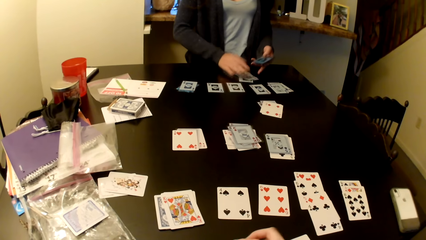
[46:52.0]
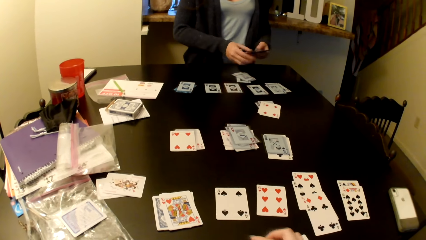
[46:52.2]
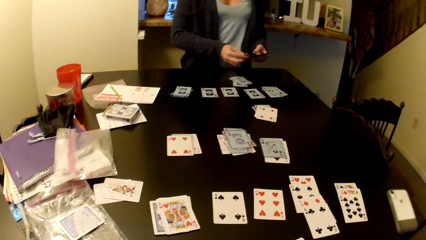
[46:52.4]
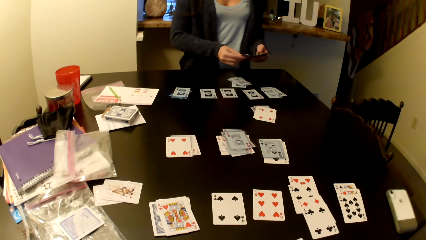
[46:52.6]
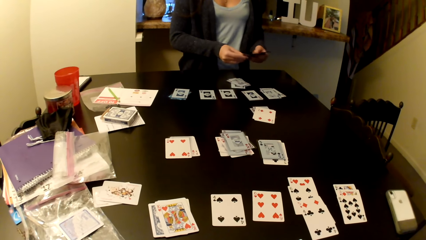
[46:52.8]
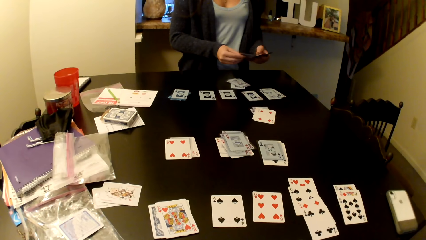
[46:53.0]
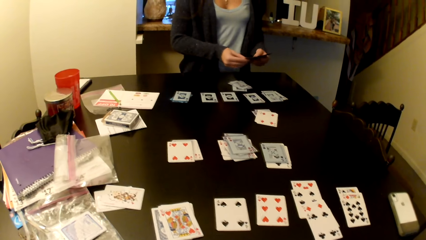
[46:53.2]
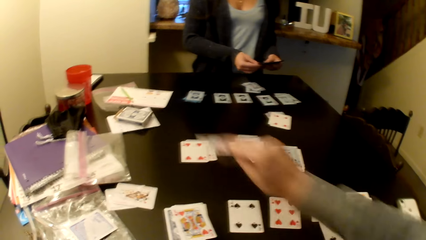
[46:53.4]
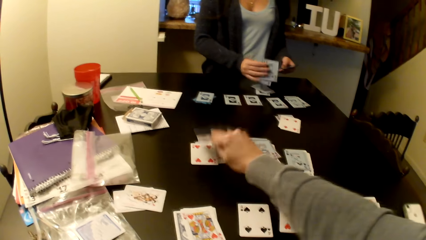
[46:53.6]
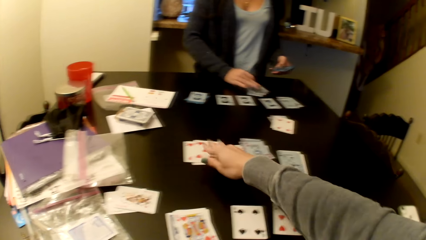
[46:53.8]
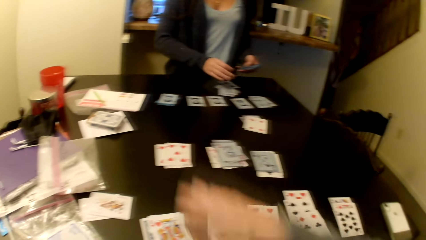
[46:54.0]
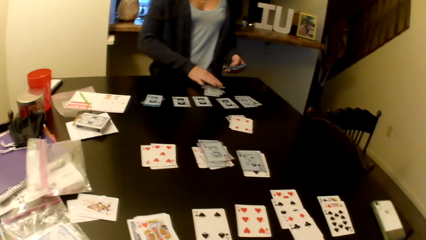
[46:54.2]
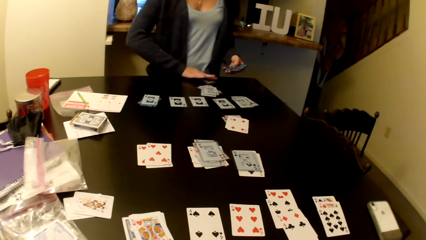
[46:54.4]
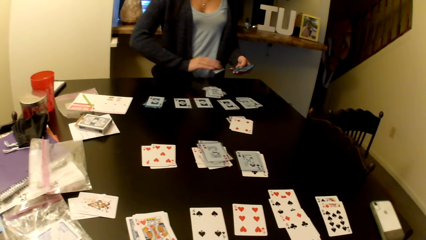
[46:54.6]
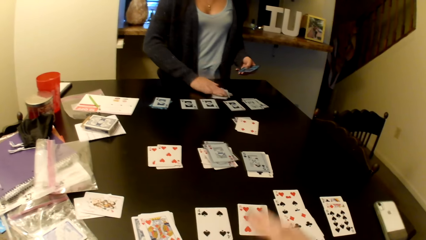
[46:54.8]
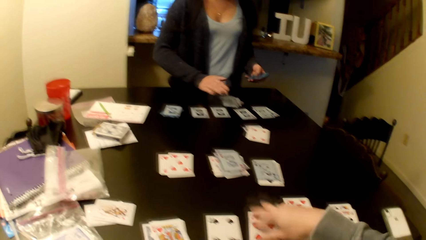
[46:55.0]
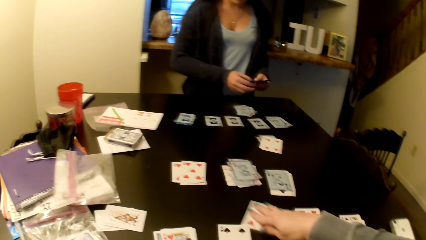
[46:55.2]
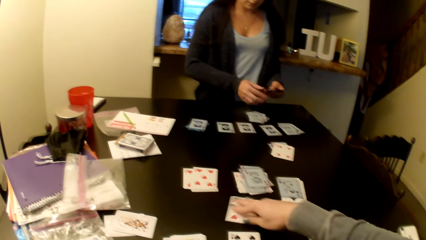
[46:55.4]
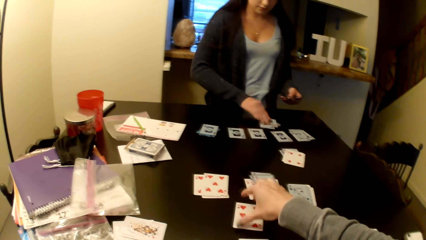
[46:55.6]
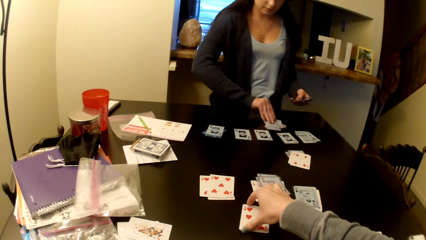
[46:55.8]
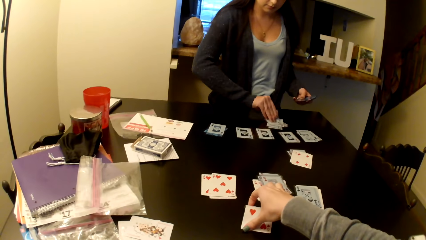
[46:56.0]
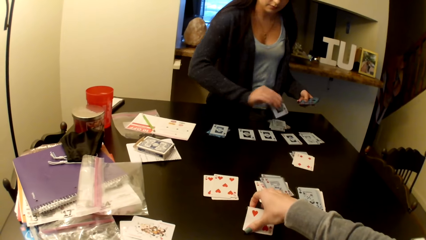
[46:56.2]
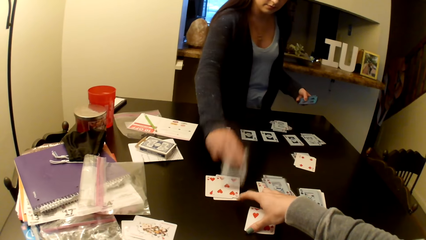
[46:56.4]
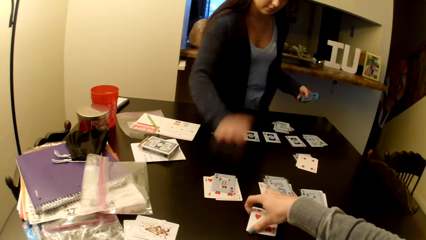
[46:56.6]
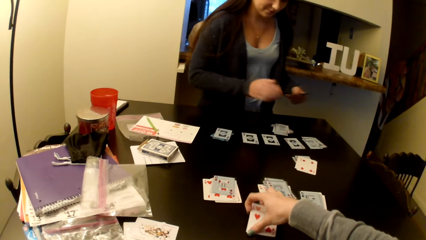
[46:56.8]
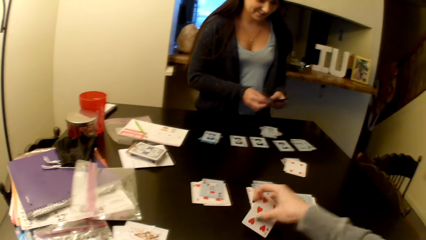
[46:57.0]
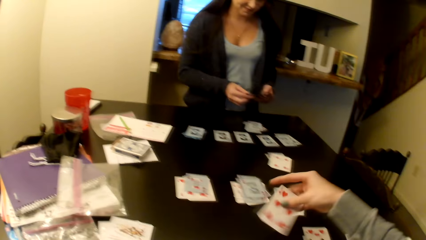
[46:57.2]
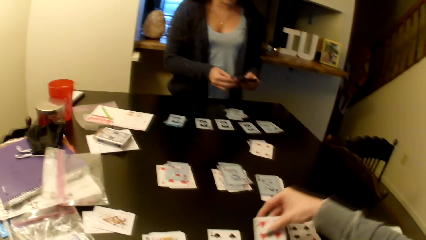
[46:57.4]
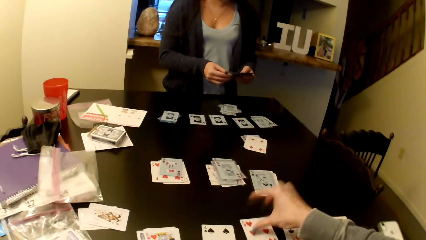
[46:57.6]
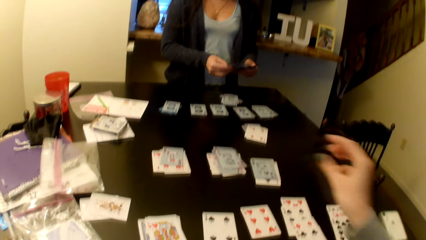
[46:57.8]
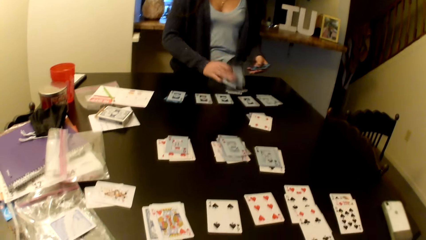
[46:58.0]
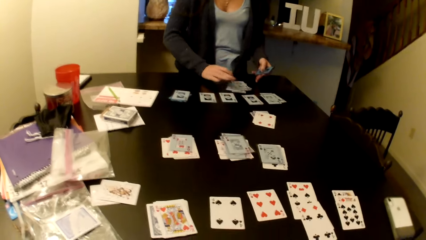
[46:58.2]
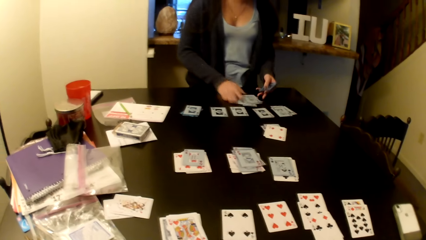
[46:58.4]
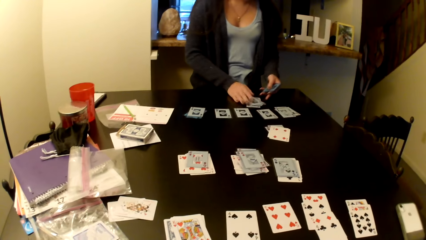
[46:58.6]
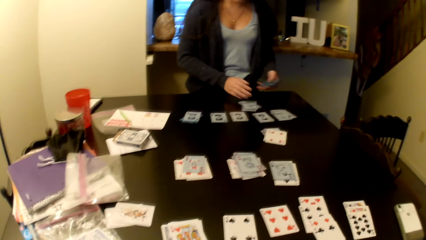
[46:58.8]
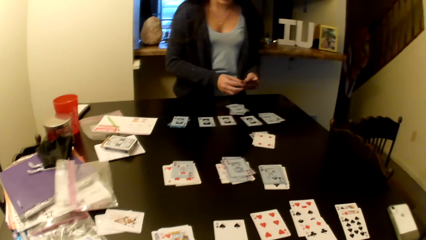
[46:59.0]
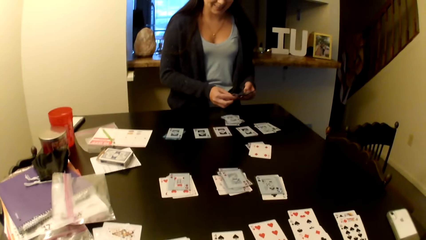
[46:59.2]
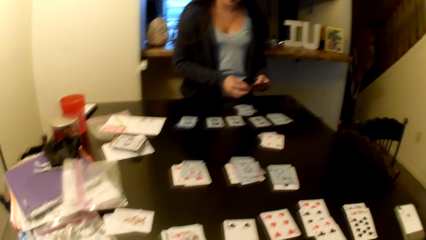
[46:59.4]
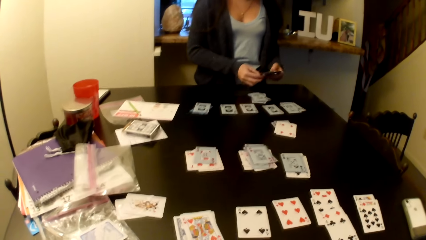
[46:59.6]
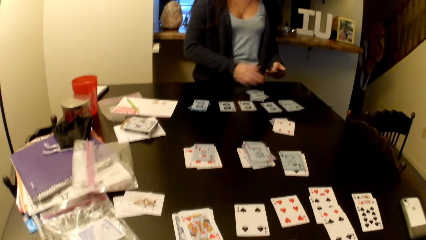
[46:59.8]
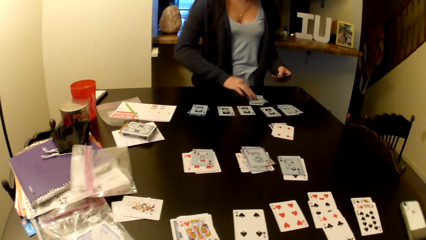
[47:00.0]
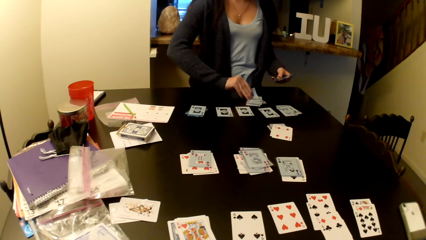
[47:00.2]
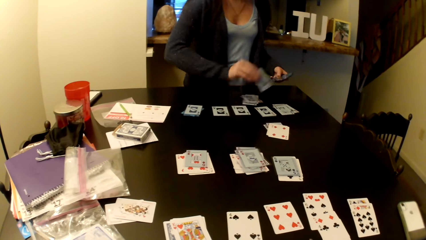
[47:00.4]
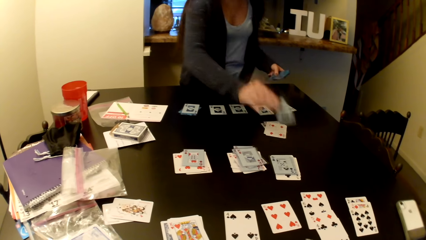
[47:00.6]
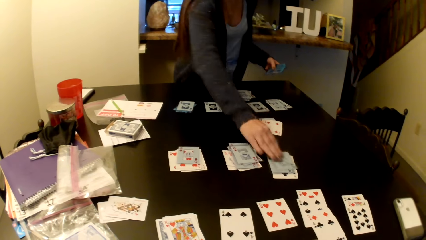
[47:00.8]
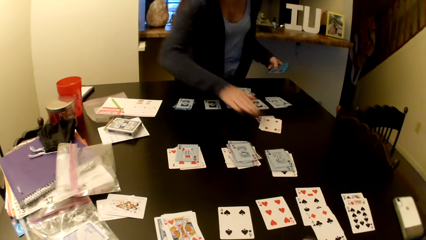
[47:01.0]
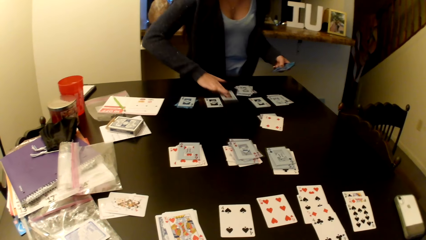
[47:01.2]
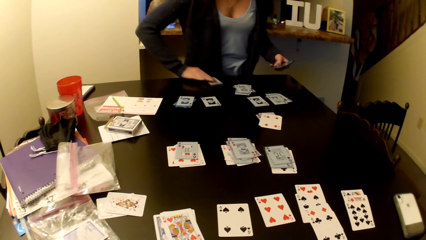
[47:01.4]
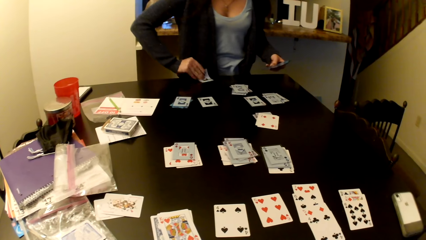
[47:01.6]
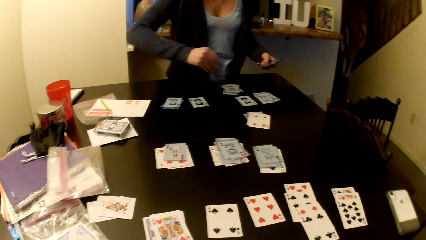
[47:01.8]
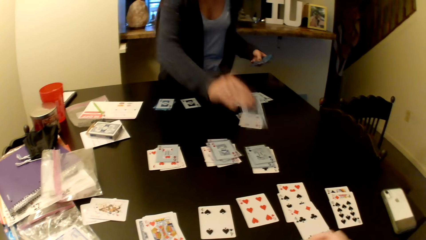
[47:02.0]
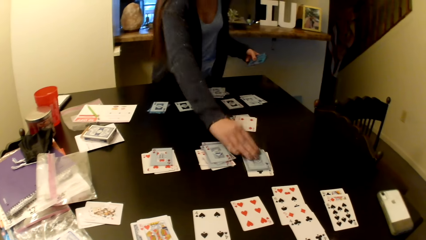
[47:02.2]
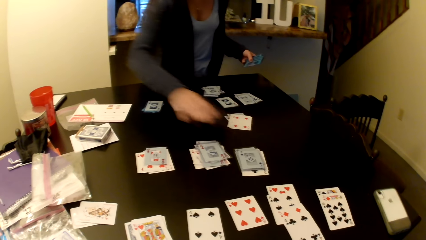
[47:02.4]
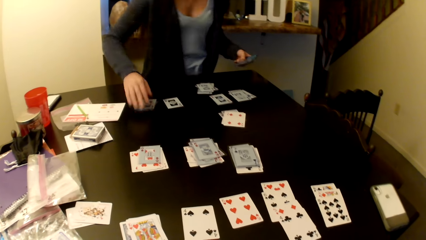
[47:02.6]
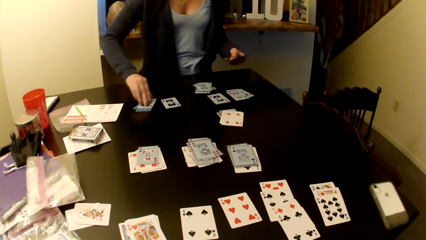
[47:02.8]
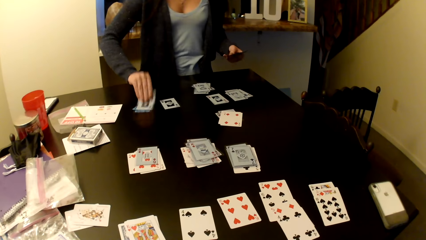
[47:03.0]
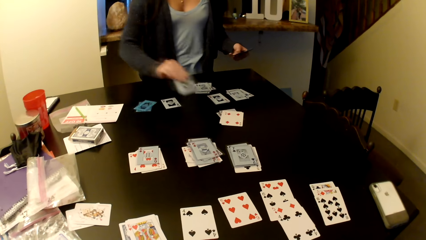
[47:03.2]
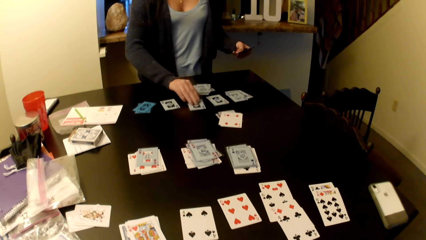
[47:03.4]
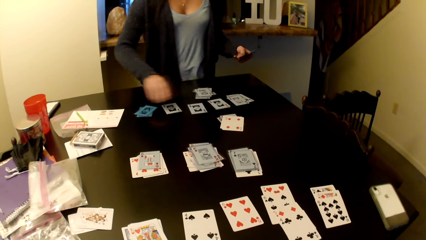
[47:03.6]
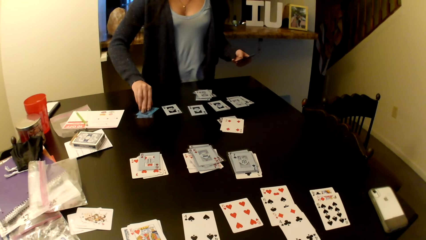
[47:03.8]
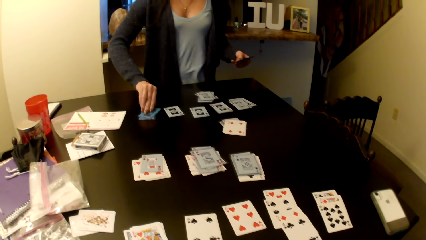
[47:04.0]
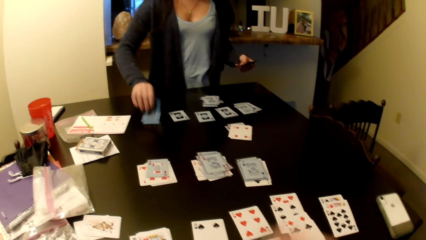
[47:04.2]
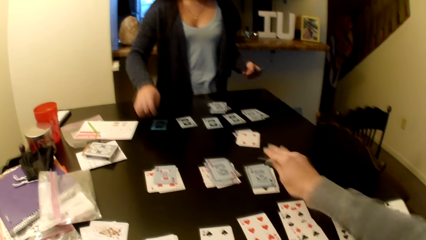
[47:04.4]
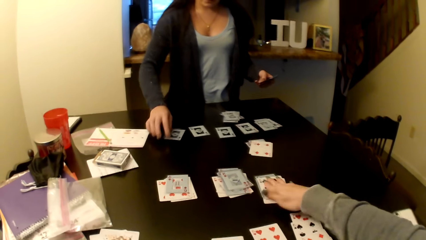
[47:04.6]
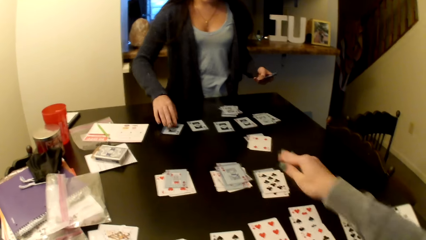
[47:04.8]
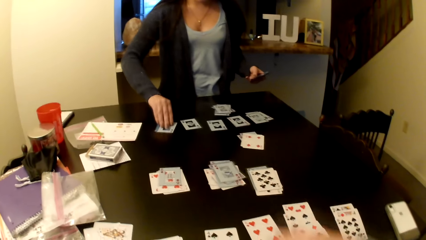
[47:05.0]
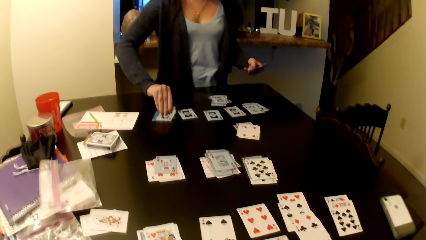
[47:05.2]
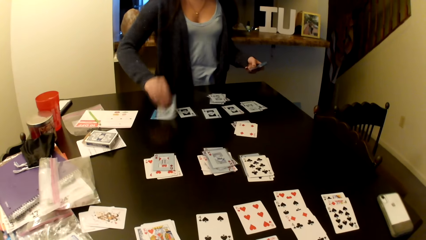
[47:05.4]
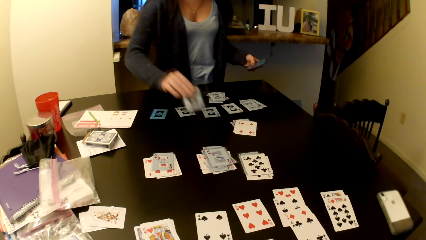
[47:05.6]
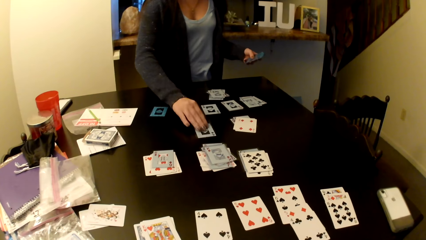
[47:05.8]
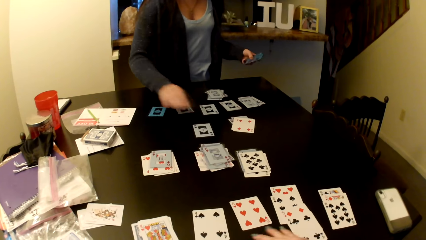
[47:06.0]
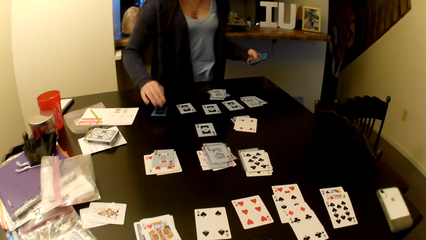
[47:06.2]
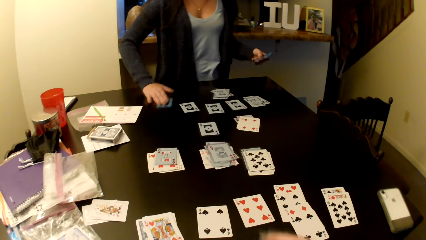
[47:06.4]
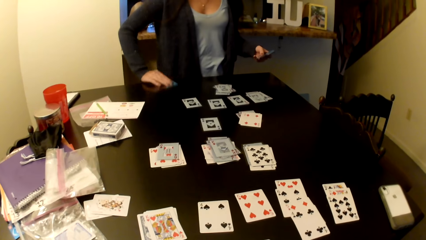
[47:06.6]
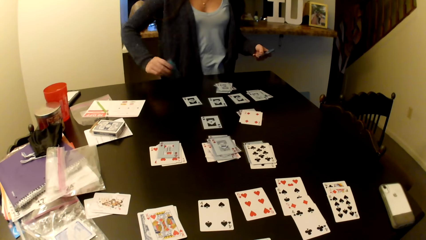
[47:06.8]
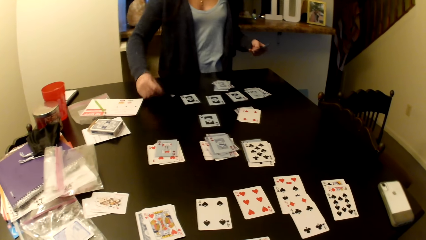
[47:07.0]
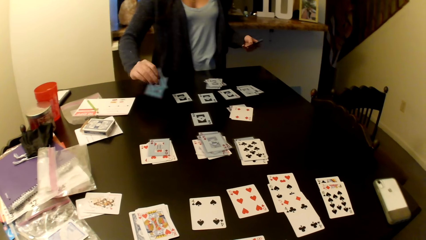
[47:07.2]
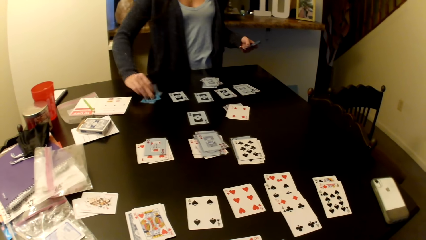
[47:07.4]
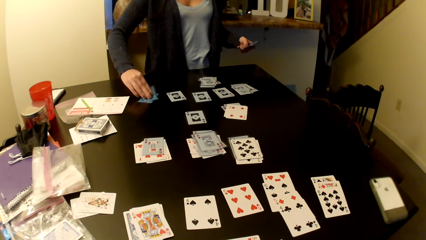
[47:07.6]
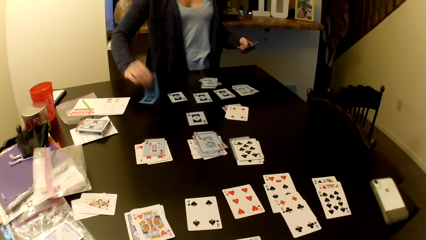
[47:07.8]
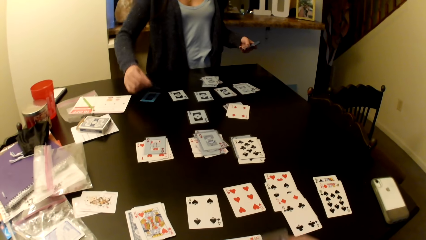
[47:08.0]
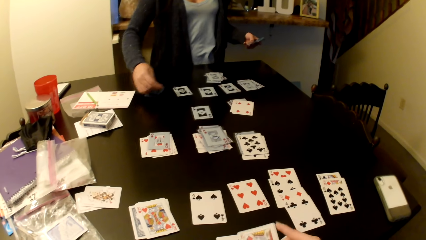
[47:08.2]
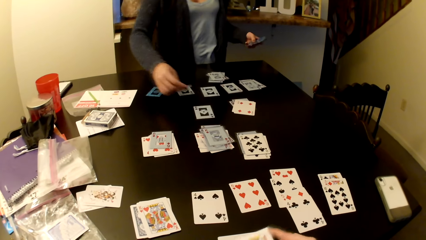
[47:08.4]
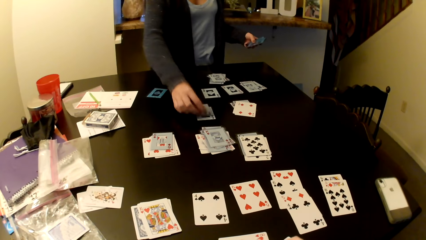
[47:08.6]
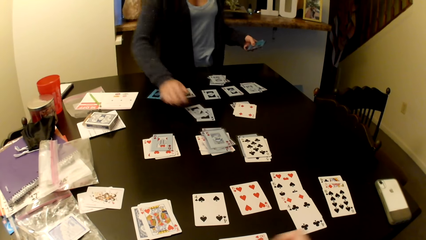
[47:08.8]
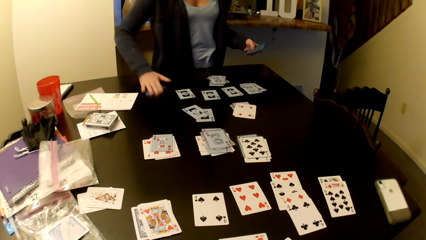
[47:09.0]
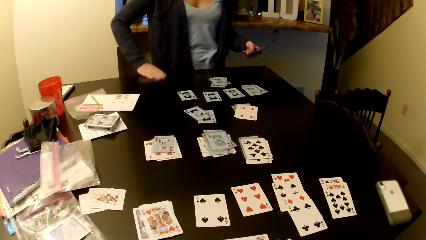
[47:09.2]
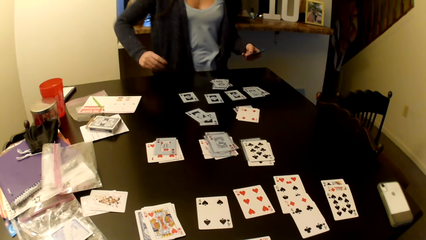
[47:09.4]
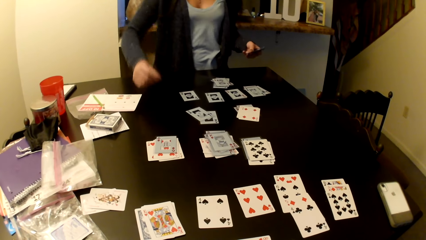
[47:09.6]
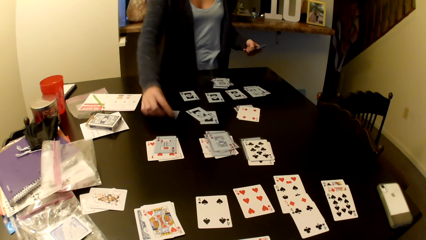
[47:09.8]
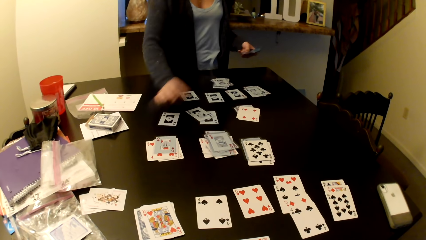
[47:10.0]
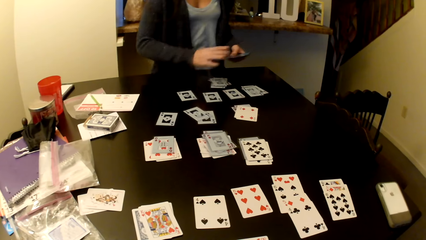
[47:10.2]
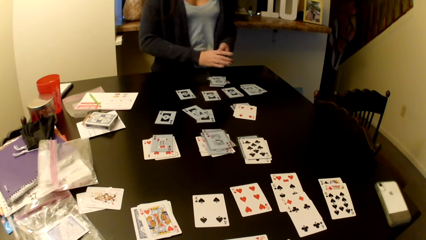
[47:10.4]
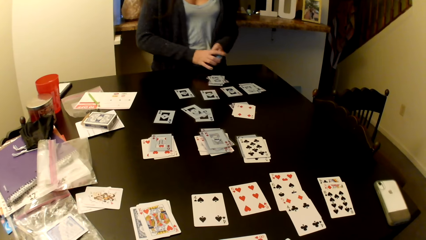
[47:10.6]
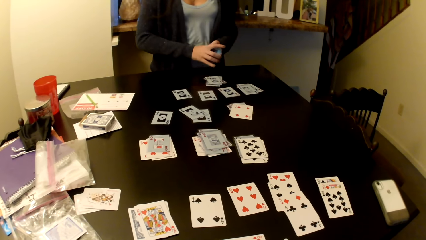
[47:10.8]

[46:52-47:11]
A woman shuffles the card. The camera wearer places the card on top of the other cards on the table. They push the card on the table and put the card on the table. The woman places the card on top of other cards on the table. The camera wearer picks up the card from the table. The woman picks the card on the table, shuffles the card, and places the card on top of other cards on the table. The woman picks the card on the table. The camera wearer puts the card on the table. The woman picks the card on the table. The camera wearer places the card on top of the other cards on the table. The woman picks the card on the table. The camera wearer puts the card on the table.
